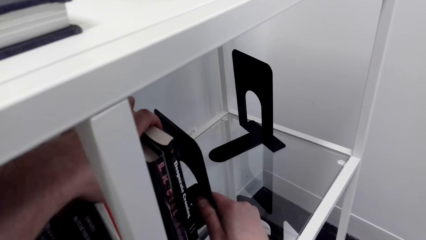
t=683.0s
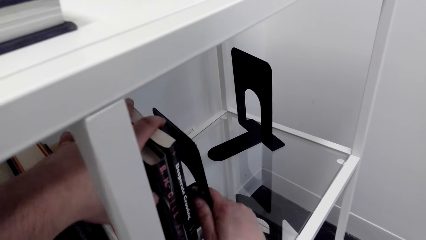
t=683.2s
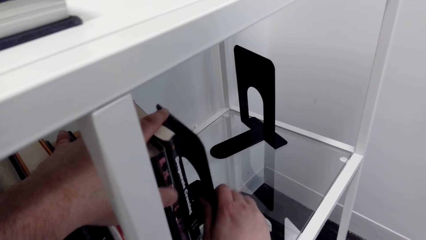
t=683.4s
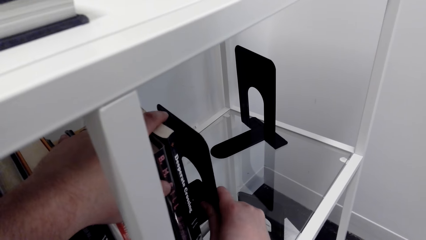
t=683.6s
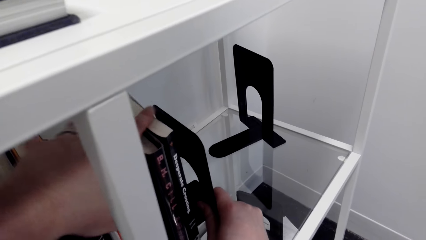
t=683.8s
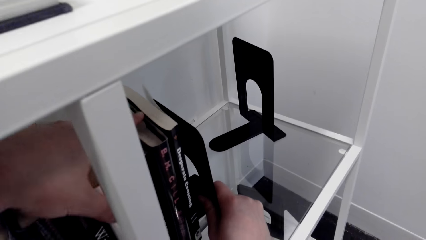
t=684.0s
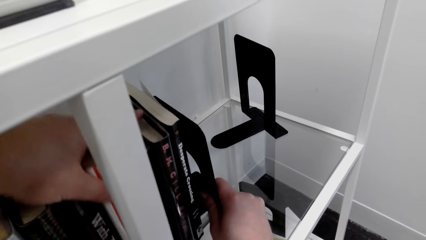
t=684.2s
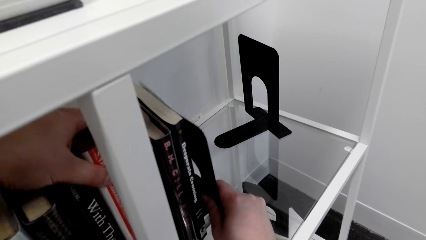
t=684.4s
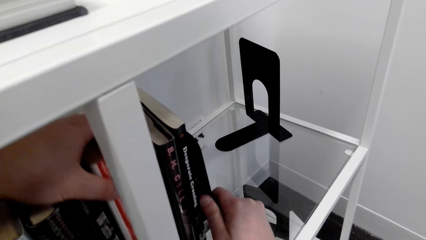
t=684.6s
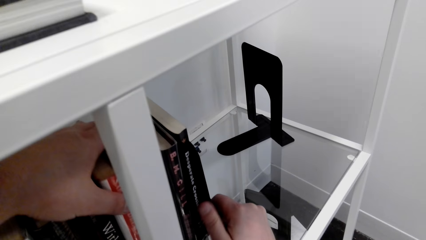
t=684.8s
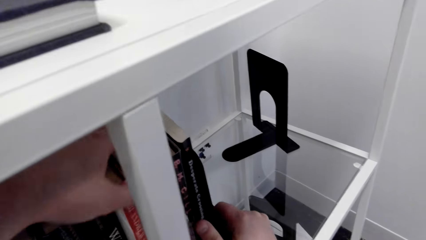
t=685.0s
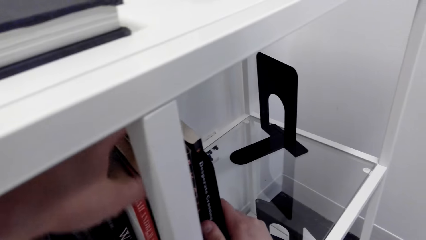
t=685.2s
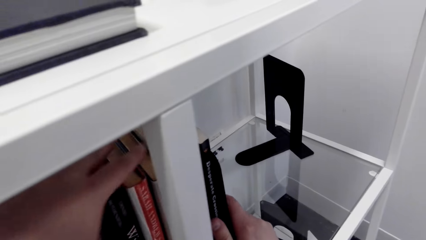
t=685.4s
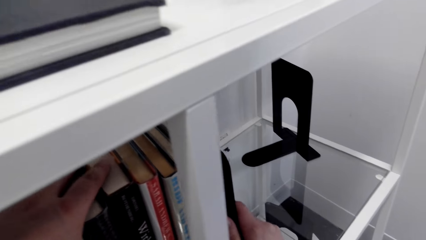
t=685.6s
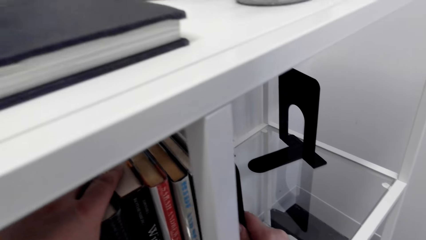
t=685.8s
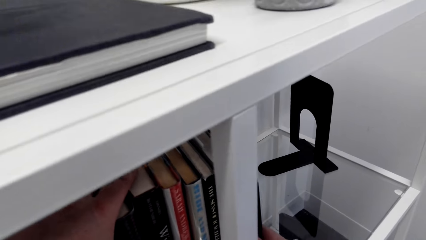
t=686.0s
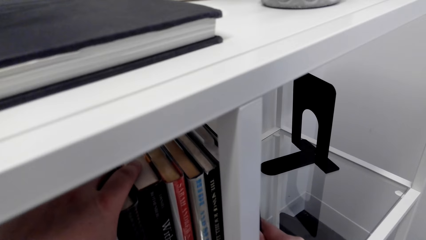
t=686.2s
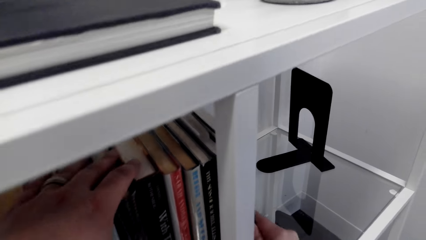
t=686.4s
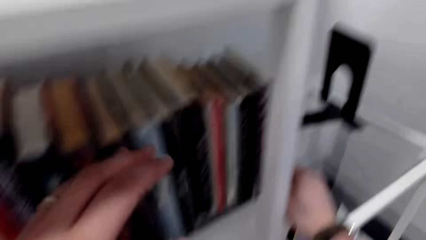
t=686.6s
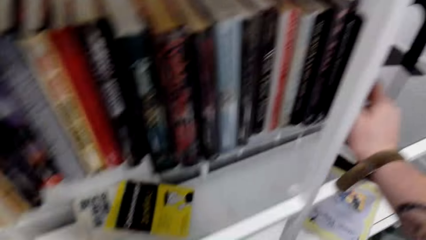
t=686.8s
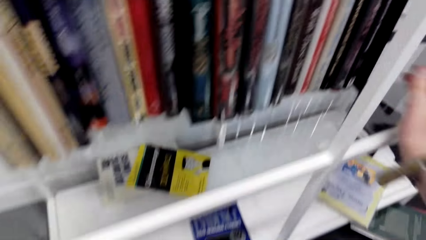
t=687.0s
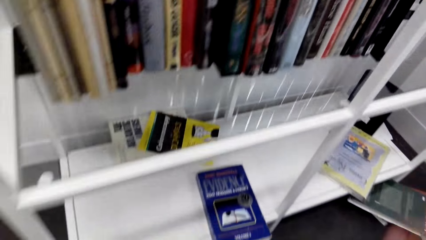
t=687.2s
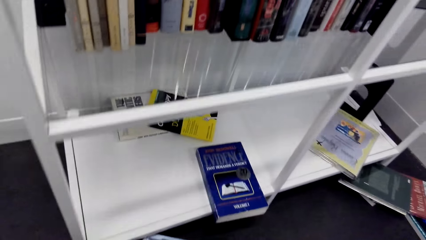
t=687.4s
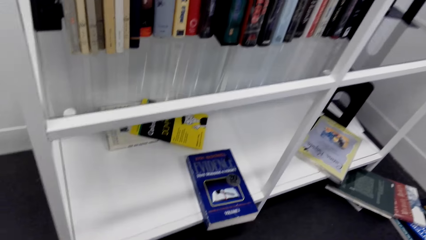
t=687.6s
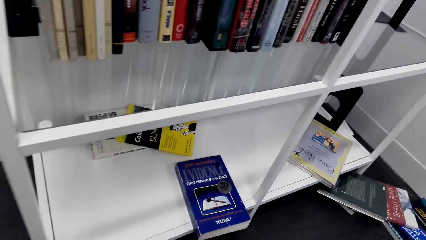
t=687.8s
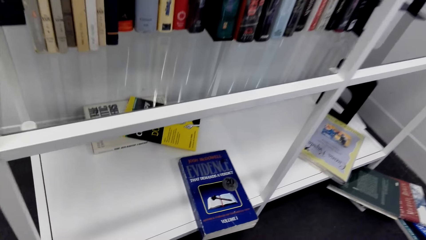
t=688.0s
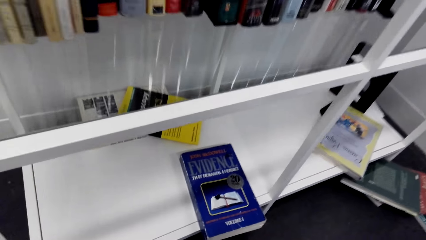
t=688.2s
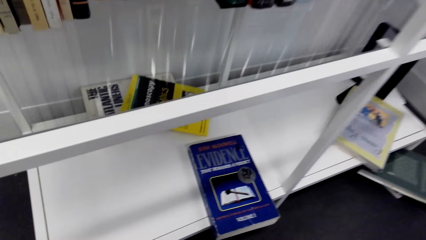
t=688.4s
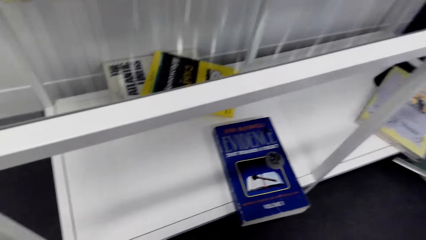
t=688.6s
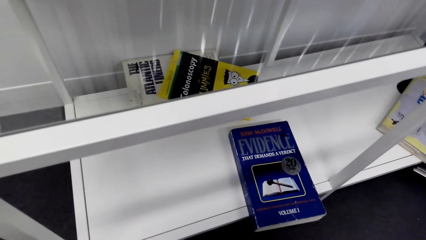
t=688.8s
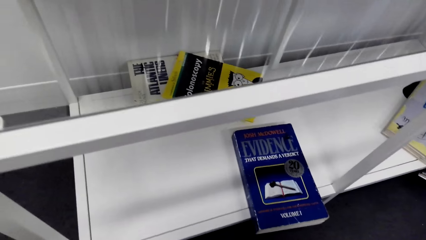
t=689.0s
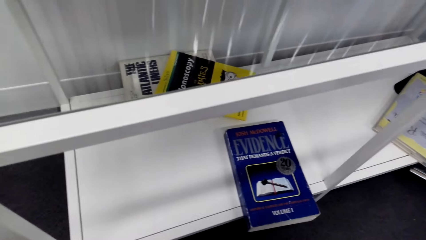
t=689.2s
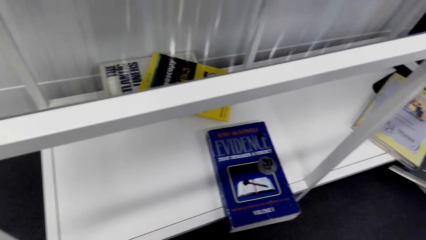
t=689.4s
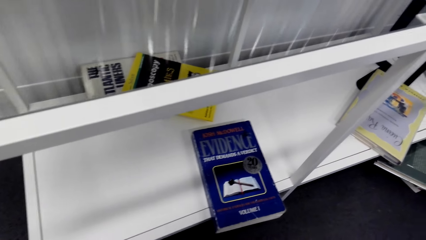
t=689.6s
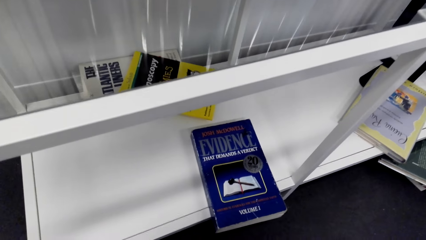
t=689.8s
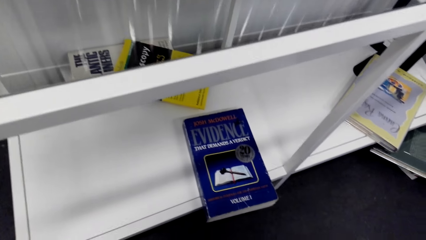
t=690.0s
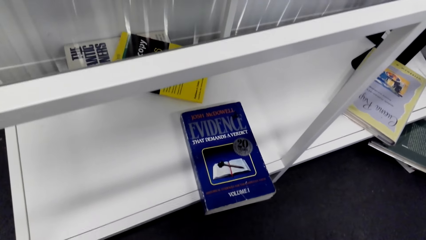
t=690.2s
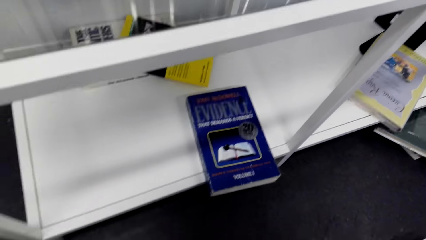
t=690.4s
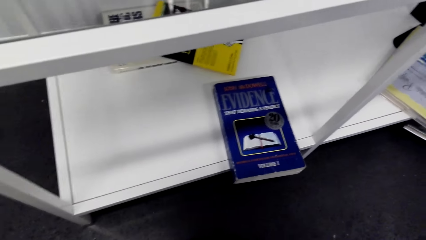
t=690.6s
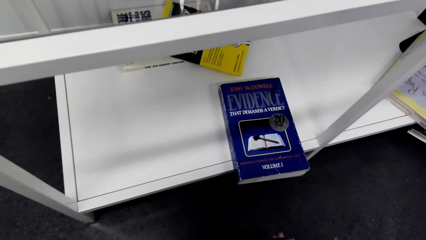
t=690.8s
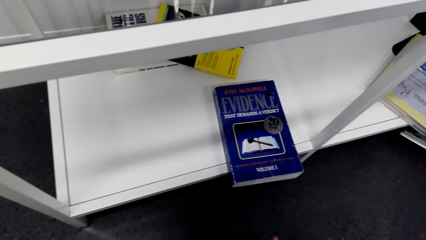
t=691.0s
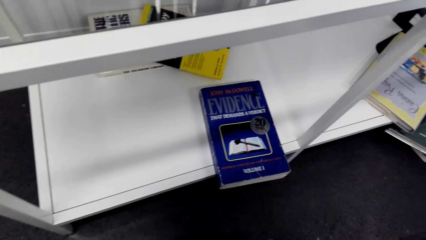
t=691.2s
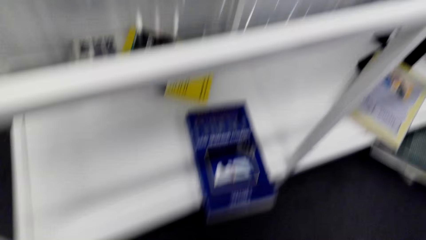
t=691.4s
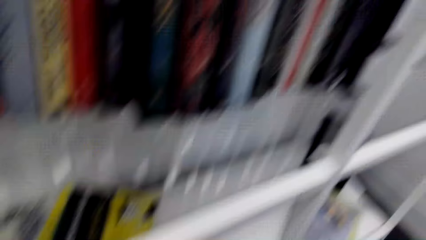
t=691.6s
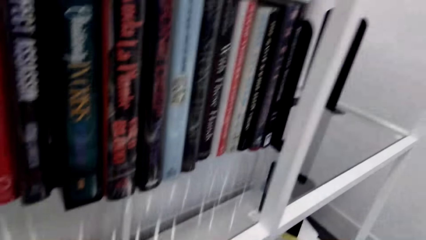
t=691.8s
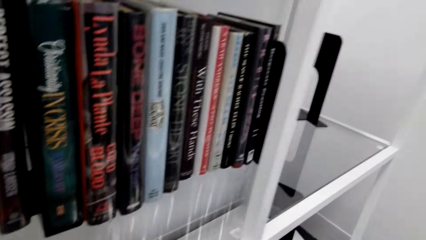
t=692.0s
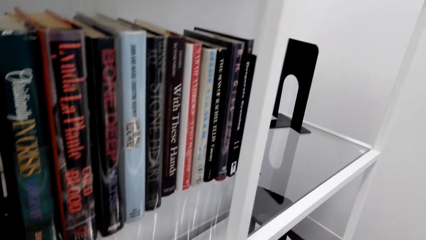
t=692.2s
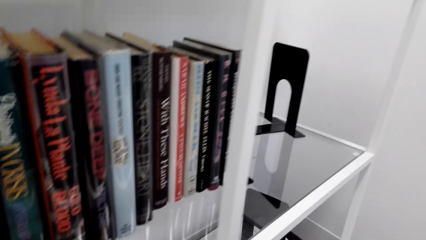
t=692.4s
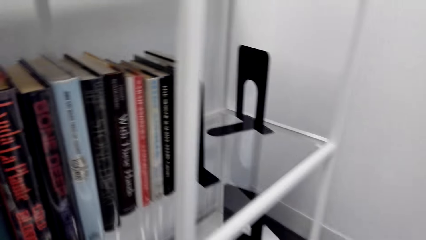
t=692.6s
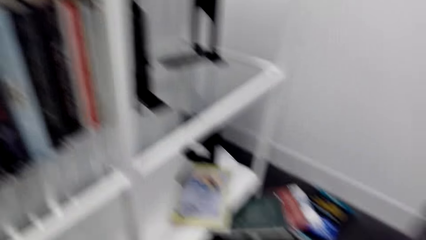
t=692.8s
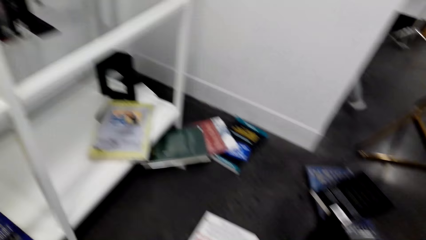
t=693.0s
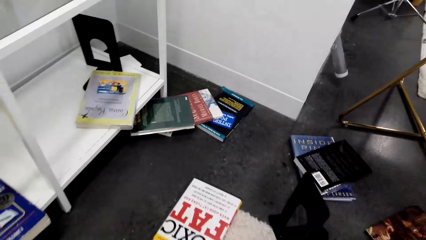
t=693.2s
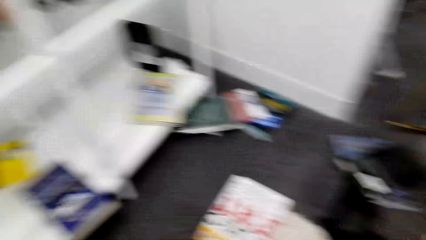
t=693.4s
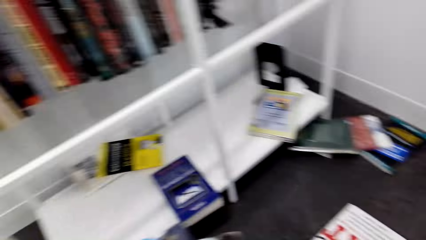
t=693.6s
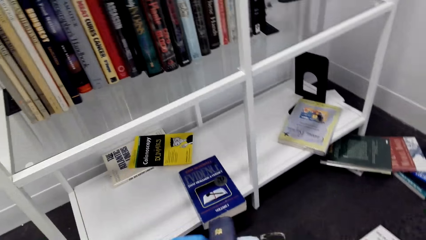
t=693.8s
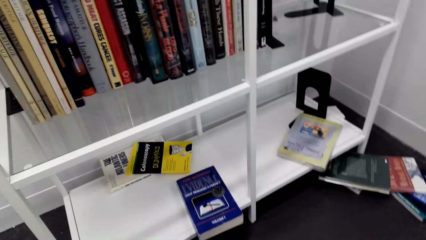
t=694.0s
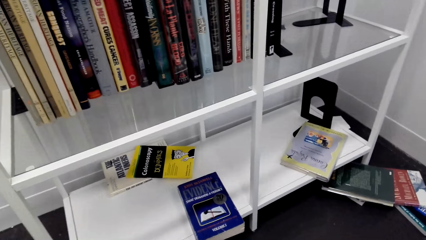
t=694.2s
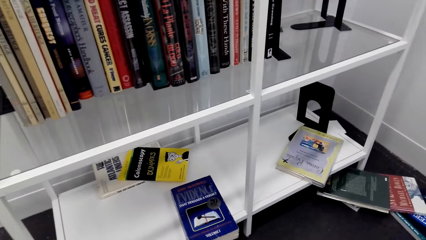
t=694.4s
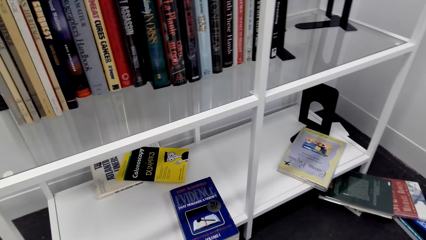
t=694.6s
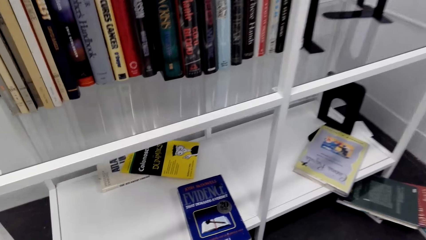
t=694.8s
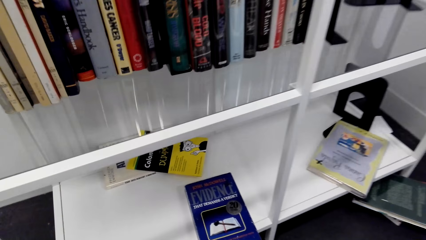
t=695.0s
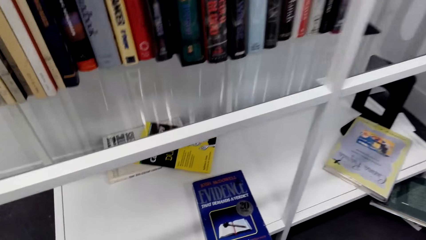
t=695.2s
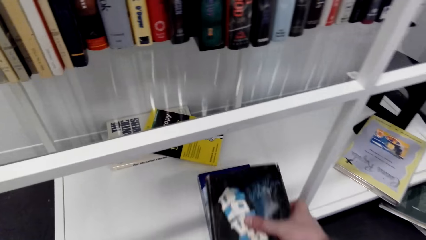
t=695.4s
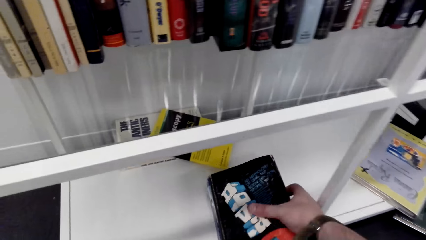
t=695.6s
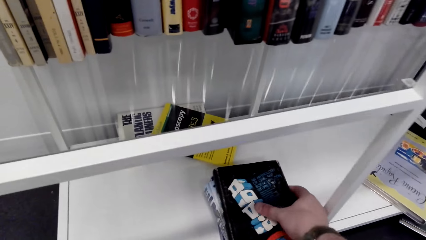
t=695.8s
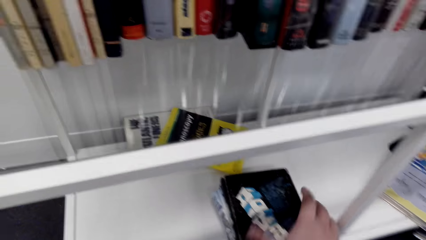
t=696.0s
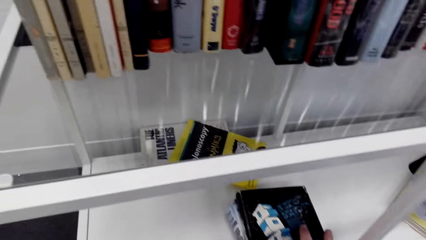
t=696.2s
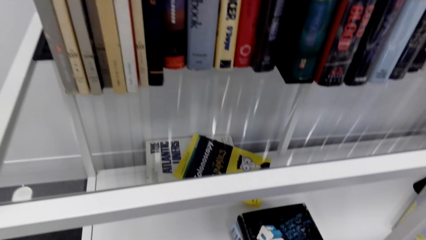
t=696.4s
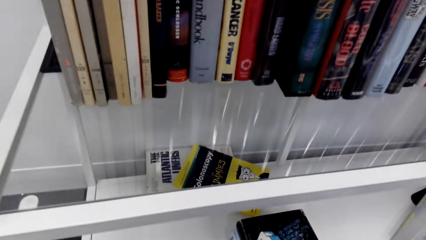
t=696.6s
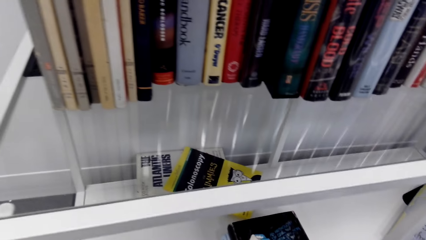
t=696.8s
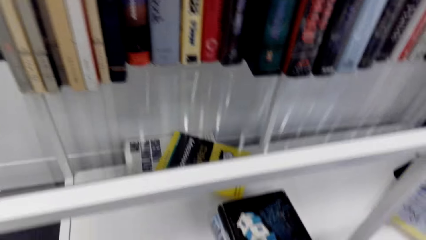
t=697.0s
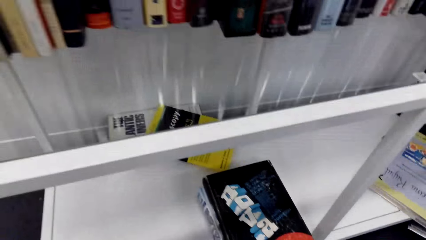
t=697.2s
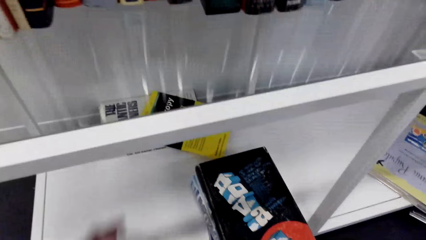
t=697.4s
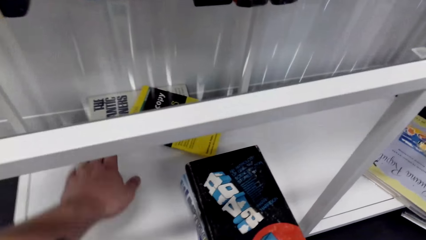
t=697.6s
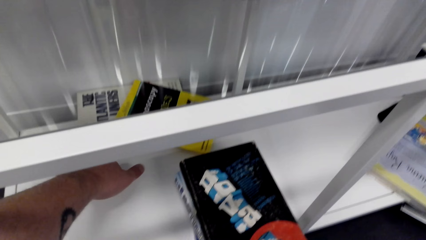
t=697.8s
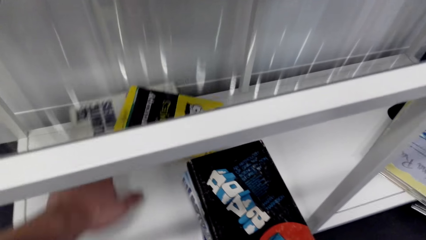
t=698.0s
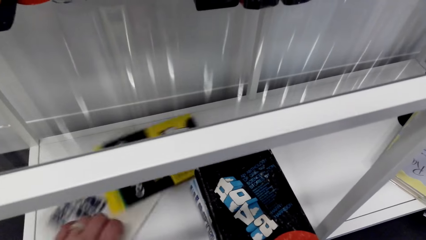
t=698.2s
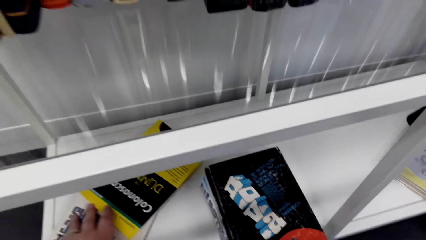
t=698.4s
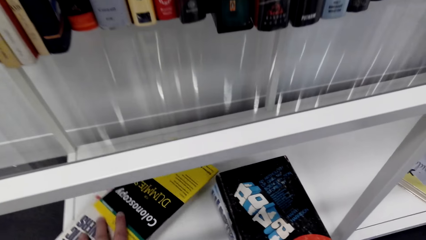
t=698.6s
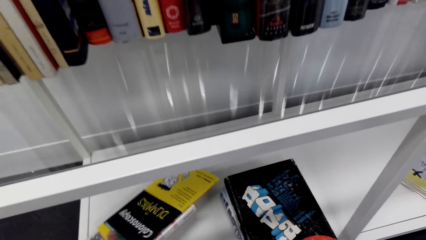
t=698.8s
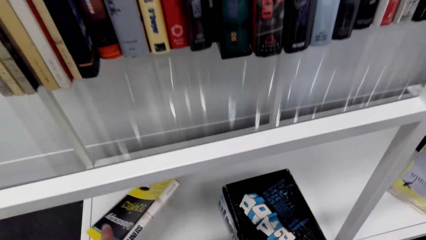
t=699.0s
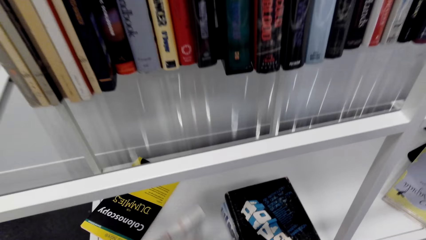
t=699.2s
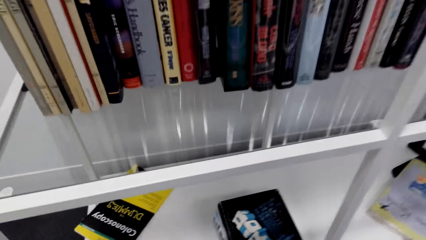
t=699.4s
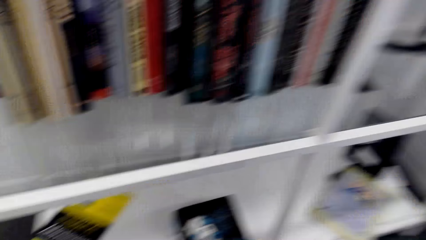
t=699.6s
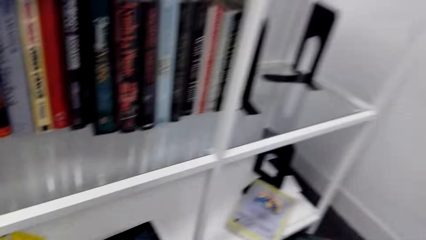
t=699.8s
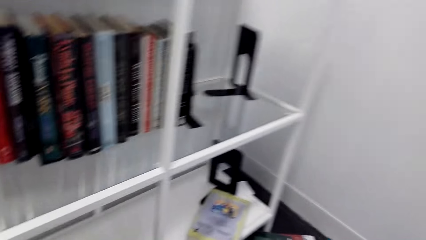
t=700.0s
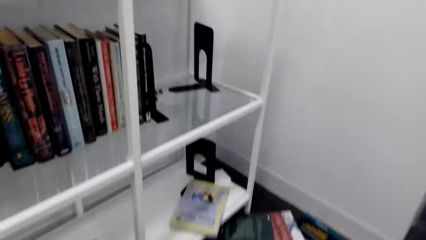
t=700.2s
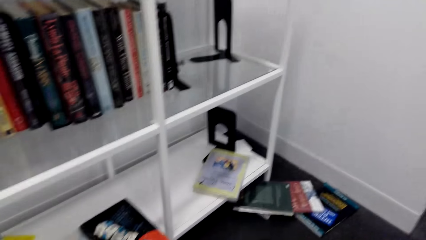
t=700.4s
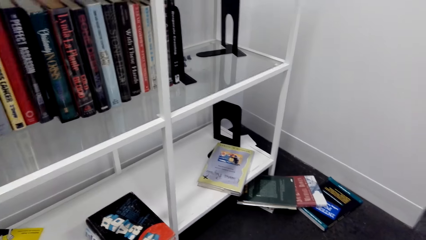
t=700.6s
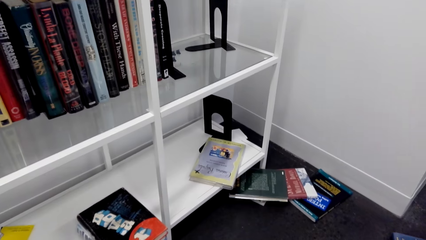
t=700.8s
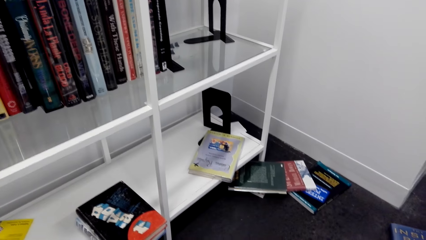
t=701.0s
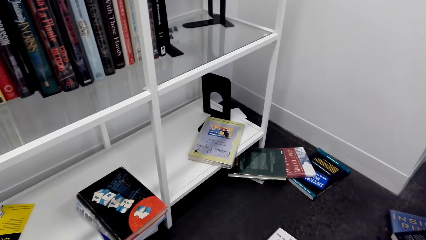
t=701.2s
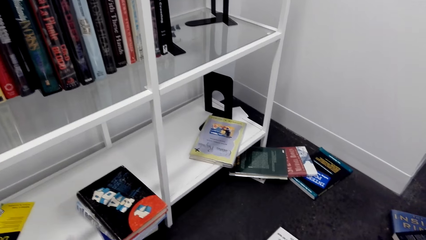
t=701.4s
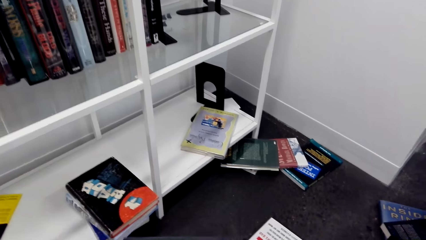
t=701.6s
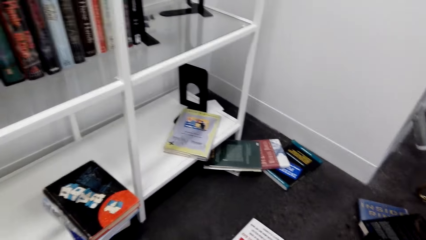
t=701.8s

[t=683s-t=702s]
The camera wearer puts the books on the shelf. They adjust the bookend holder. They put the books on the shelf. They pick books from the shelf.
